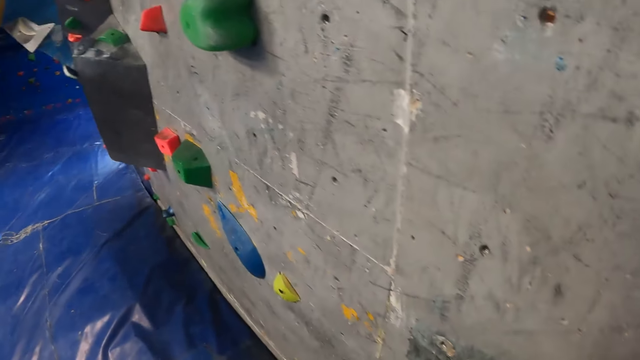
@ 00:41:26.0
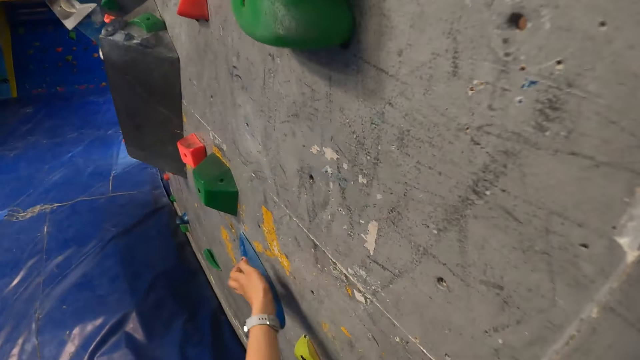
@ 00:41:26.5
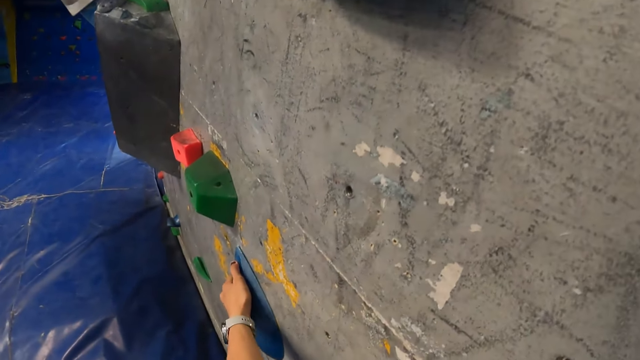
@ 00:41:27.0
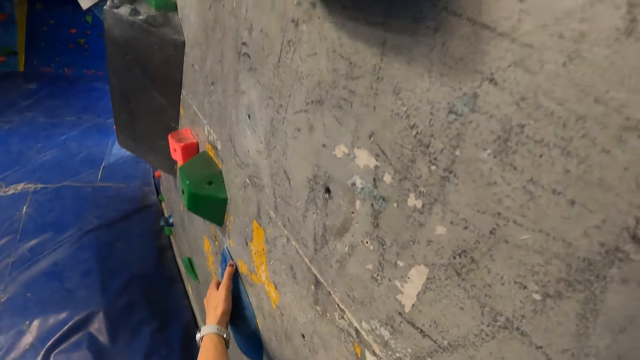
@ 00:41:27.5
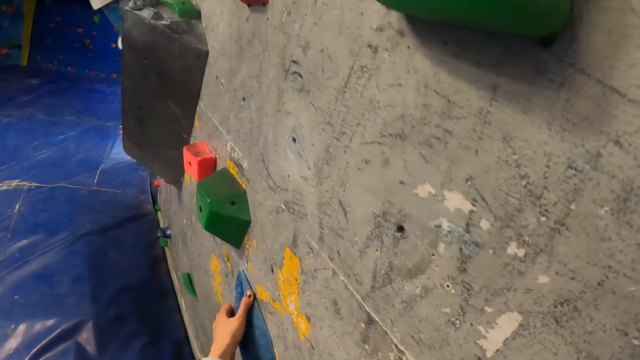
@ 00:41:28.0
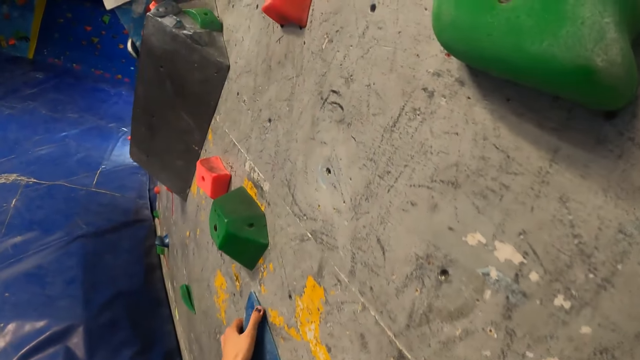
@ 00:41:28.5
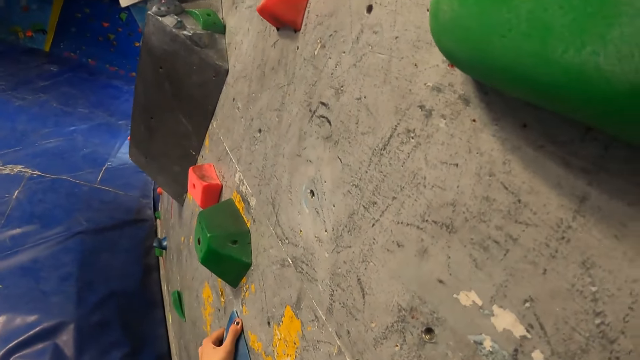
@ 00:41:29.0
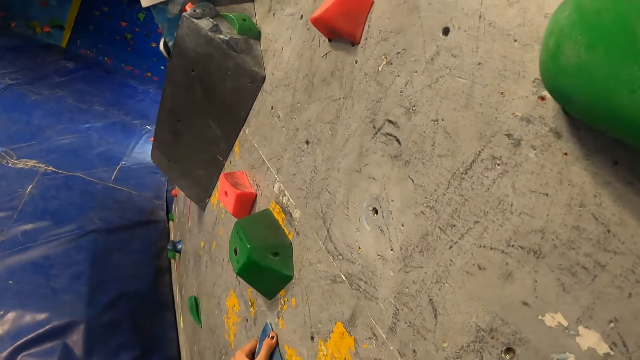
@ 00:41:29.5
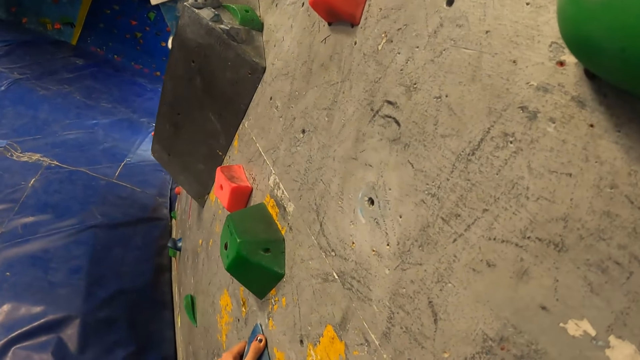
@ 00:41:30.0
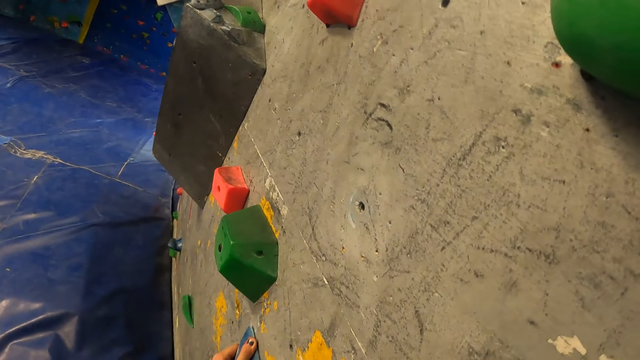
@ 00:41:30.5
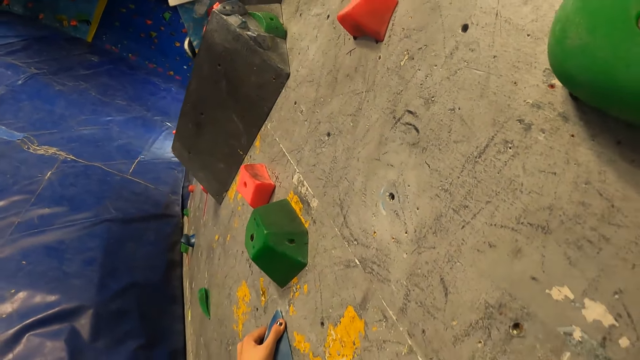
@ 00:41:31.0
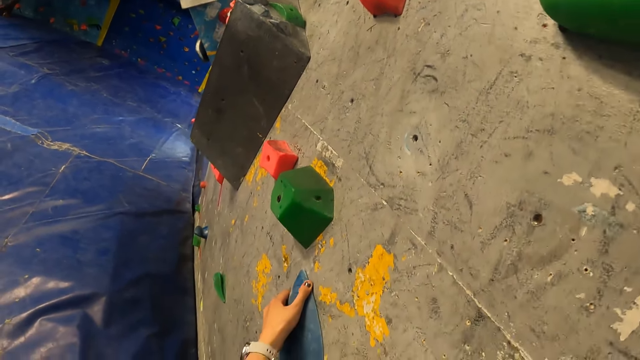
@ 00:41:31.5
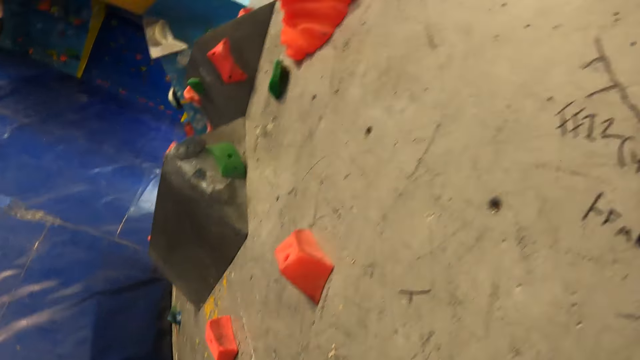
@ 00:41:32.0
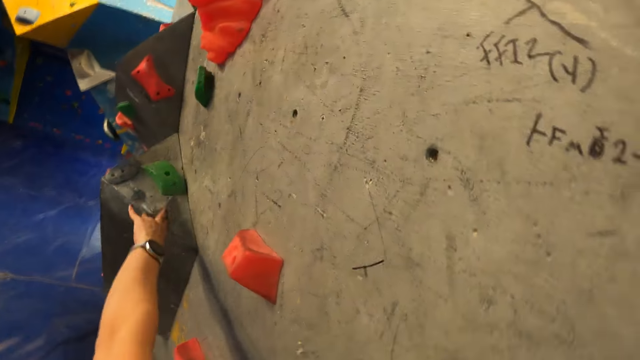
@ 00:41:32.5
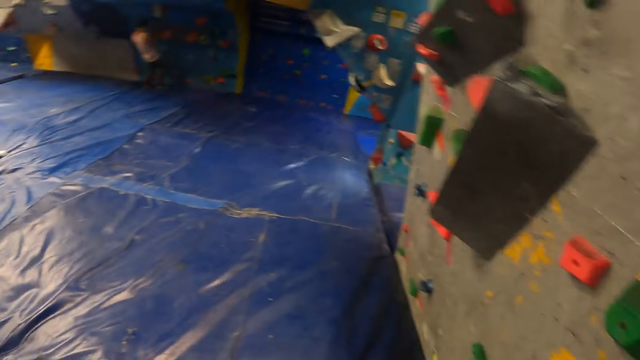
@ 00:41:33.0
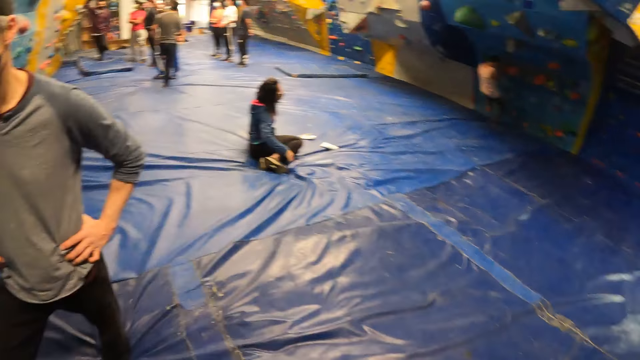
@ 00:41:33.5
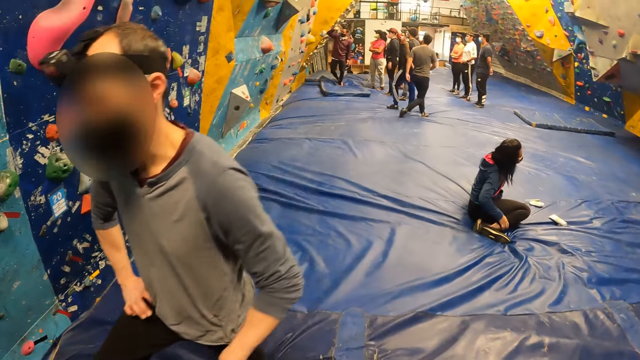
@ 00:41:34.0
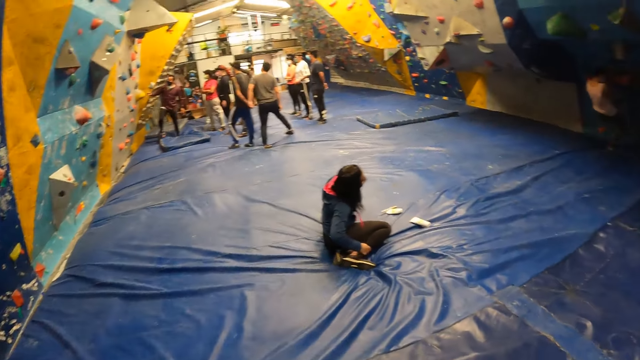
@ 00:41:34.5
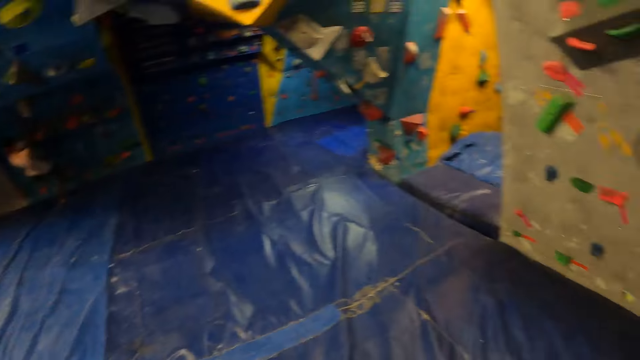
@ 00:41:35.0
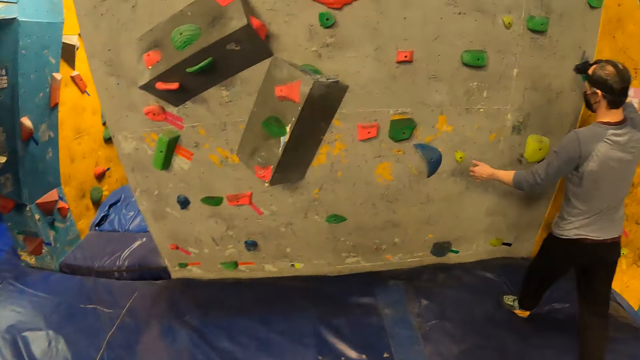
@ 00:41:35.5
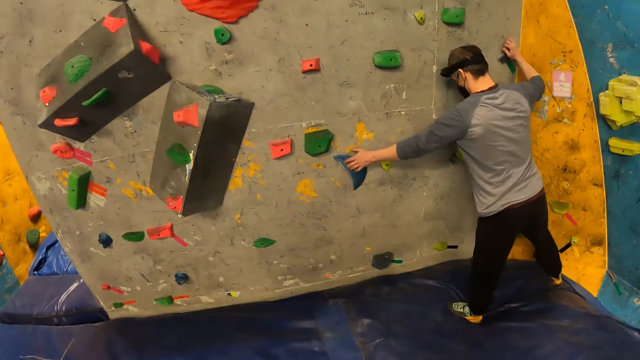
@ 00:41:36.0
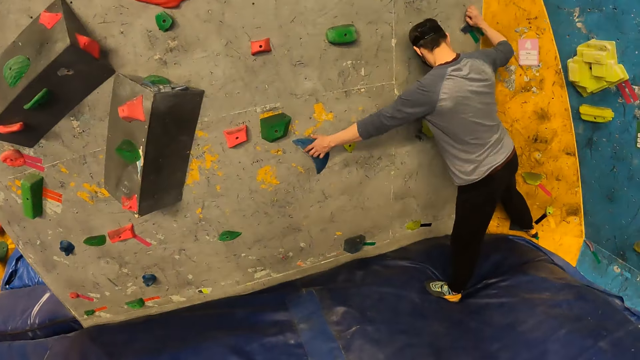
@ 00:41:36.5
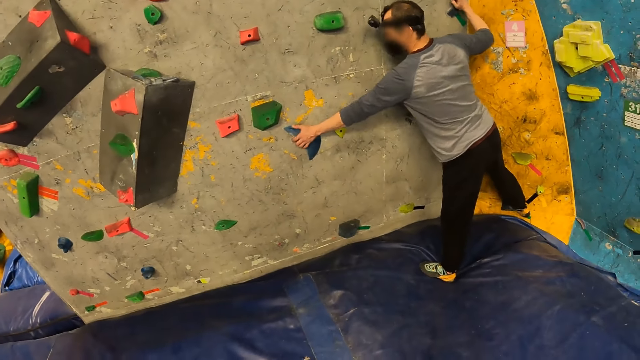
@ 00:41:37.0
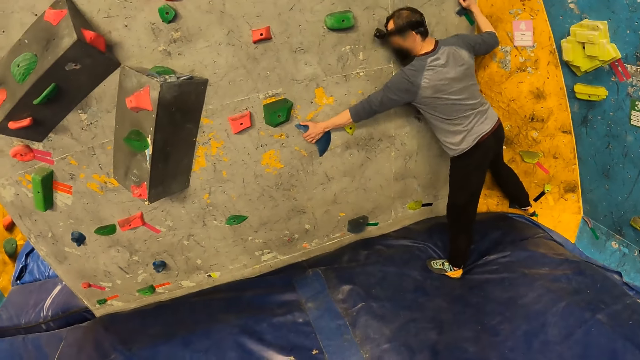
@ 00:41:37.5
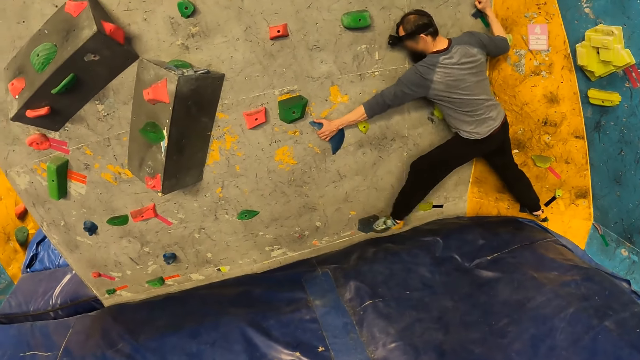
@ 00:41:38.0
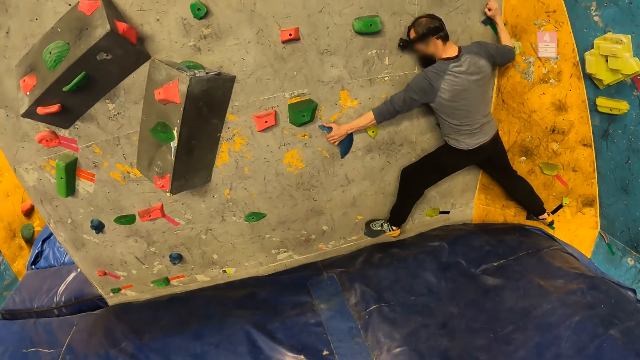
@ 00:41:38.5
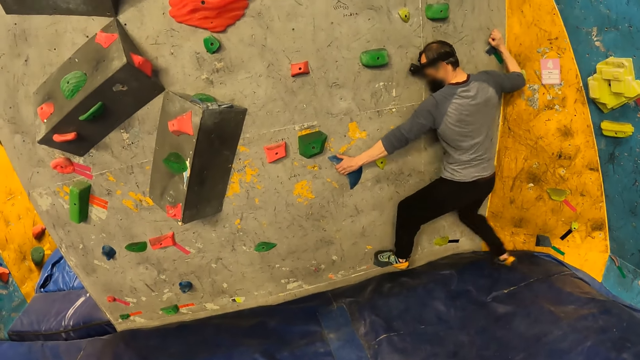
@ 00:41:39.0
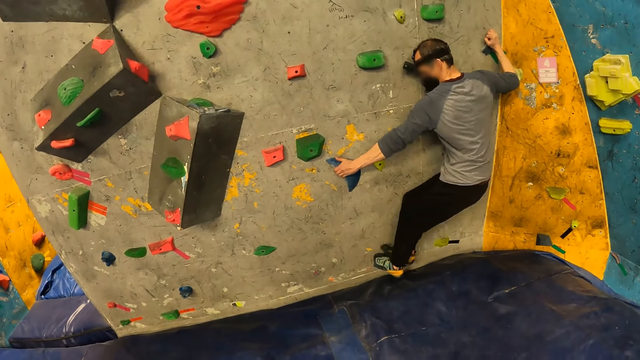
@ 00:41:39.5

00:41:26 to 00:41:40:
The camera wearer places her left hand on a bouldering rock on the wall. She moves around. A man moves around. The man places his right hand on a bouldering rock on the wall, places his right leg on a bouldering rock on the wall, places his left hand on a bouldering rock on the wall and places his left leg on a bouldering rock on the wall. The man climbs the bouldering wall.

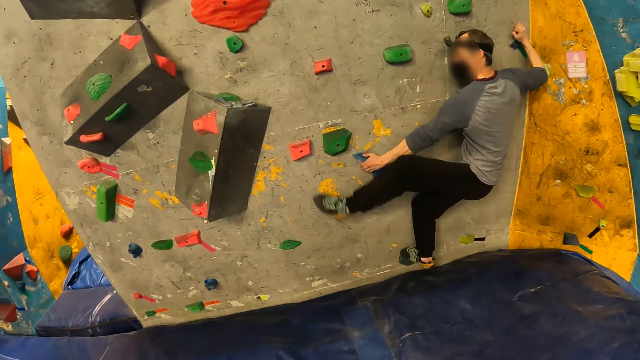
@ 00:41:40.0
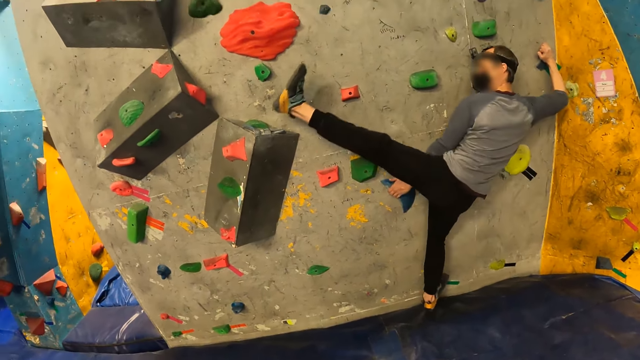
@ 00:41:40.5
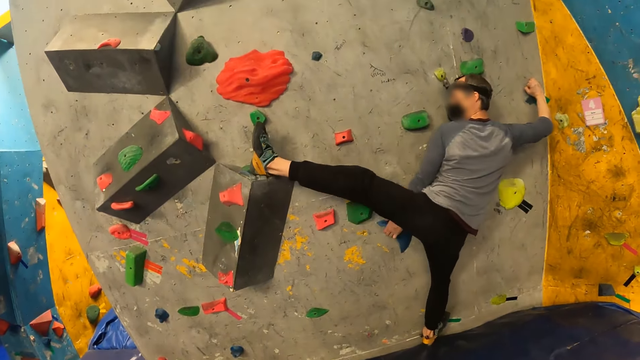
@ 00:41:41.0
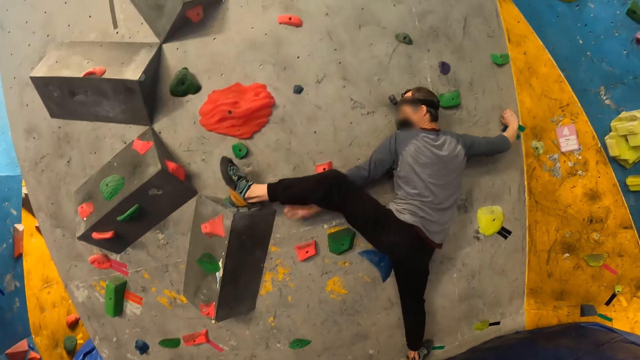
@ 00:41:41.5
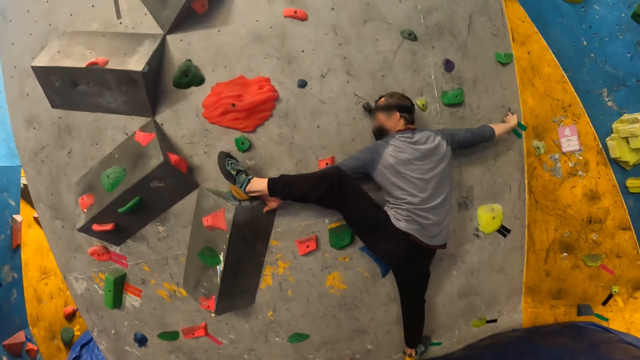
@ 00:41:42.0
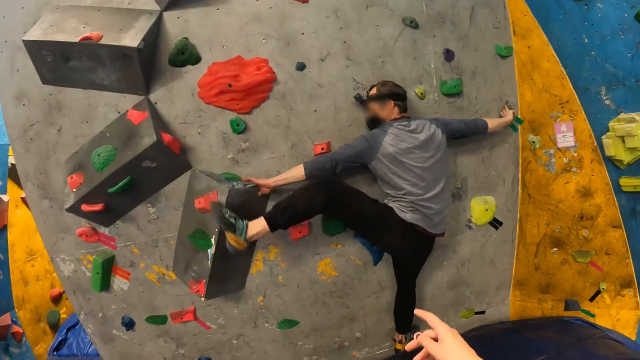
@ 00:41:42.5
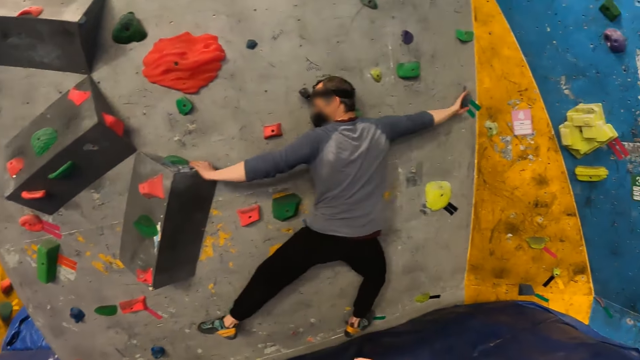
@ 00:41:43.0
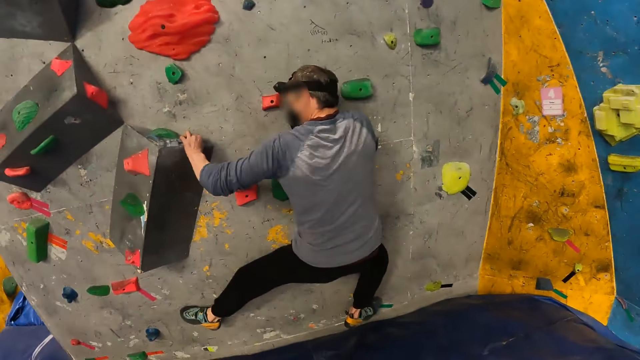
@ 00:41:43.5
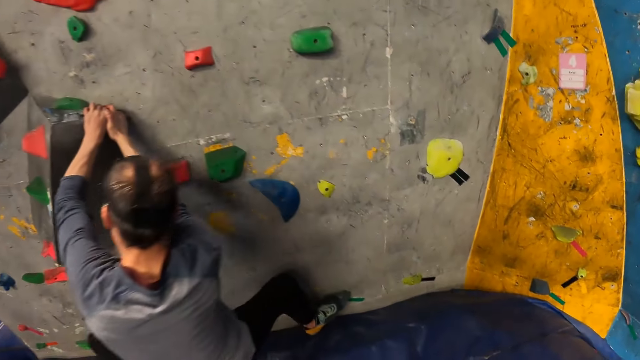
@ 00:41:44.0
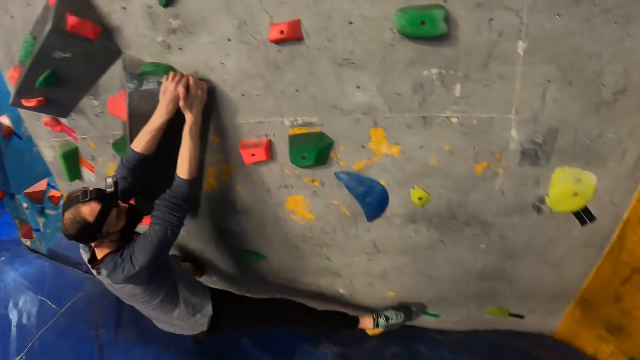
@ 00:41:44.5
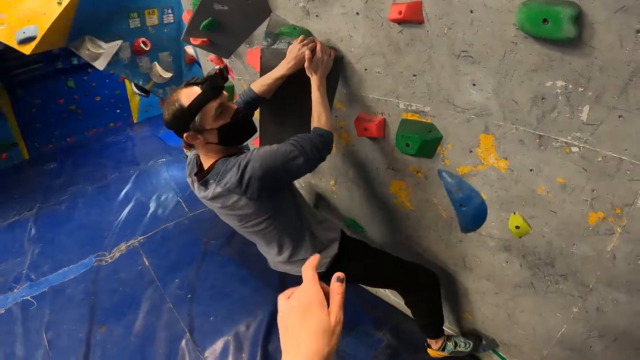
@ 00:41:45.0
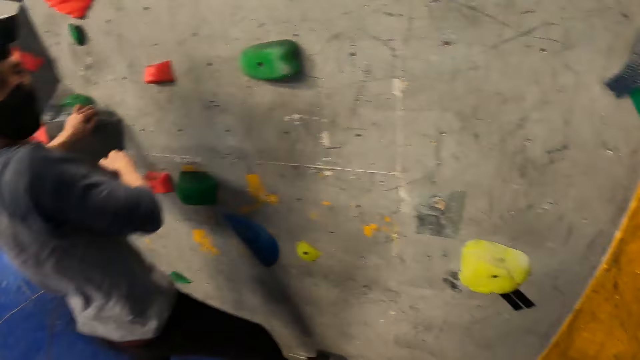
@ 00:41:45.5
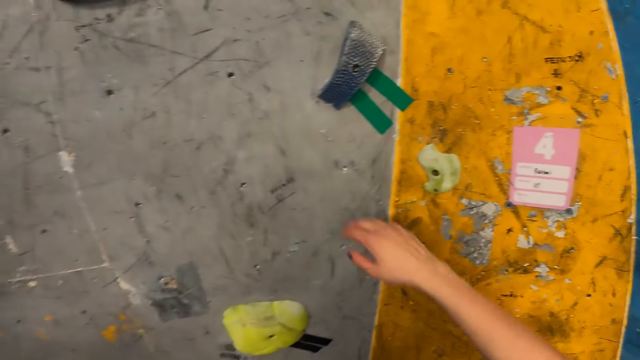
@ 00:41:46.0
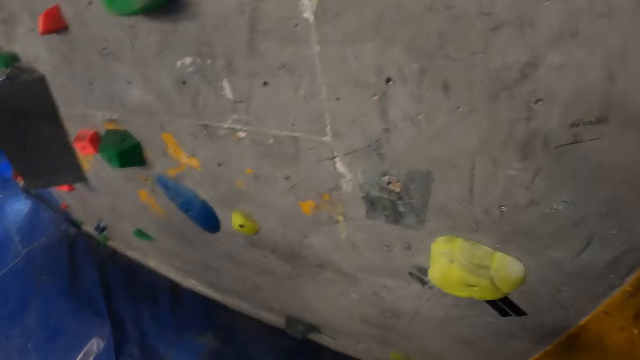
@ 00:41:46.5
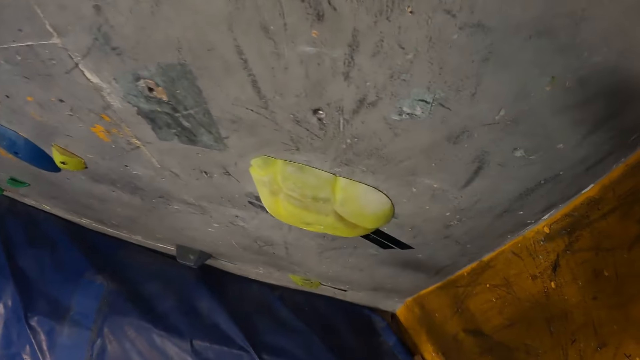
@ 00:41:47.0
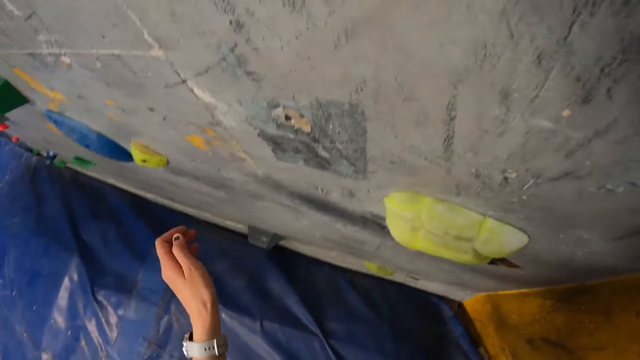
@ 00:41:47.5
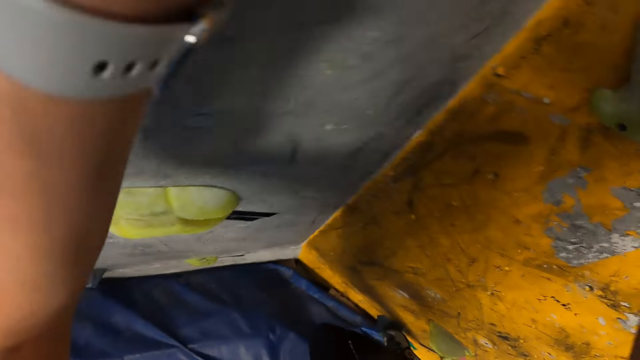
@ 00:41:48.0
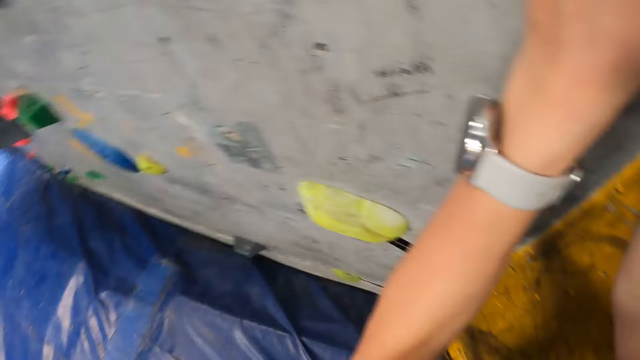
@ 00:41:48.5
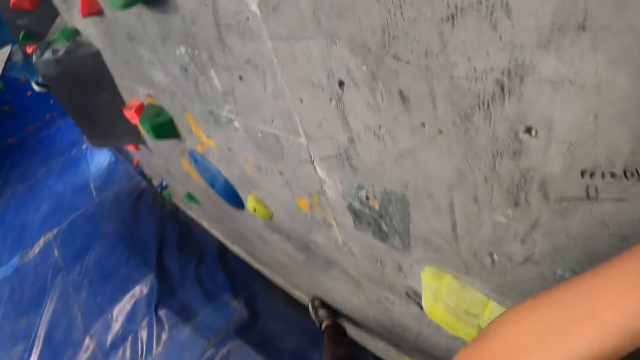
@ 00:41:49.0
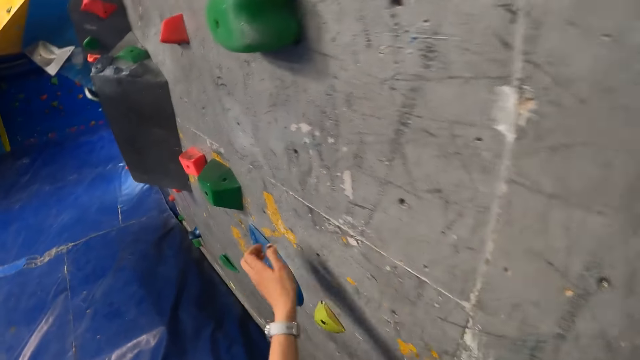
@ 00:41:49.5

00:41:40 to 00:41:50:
The man moves on the wall. The camera wearer points on the wall. The man moves on the wall. The camera wearer places her right hand on a bouldering rock on the wall. She moves her hands. She places her left hand on the bouldering rock on the wall.
